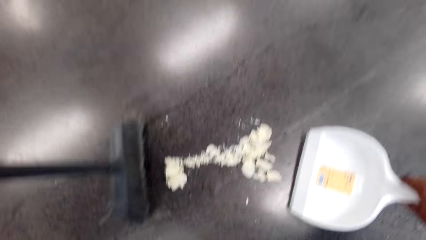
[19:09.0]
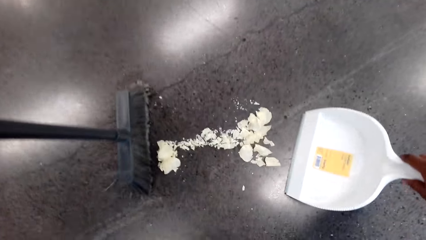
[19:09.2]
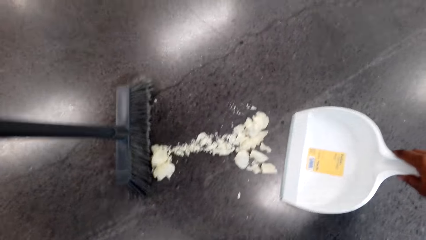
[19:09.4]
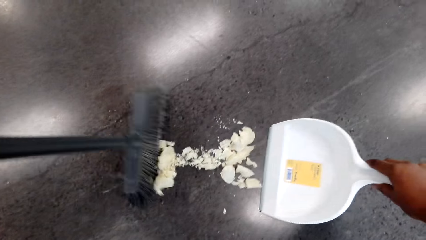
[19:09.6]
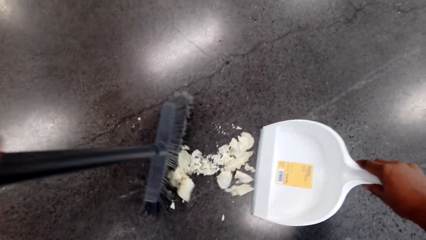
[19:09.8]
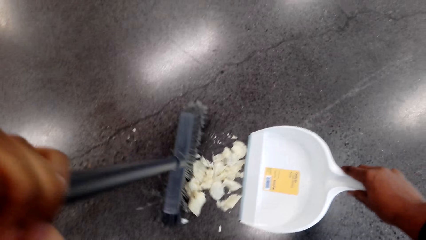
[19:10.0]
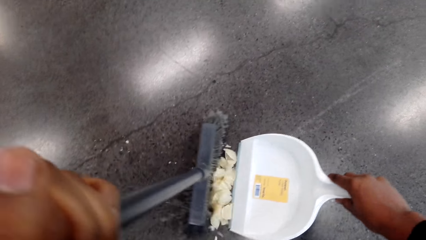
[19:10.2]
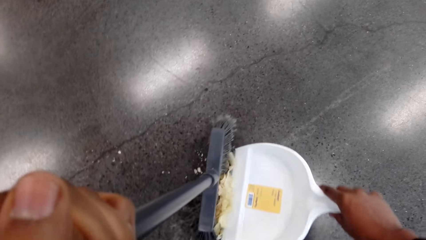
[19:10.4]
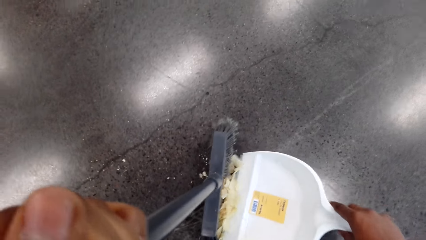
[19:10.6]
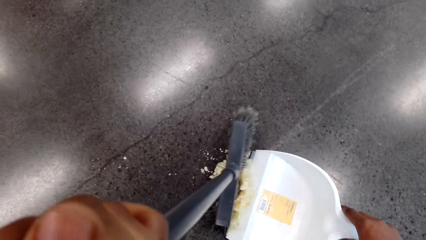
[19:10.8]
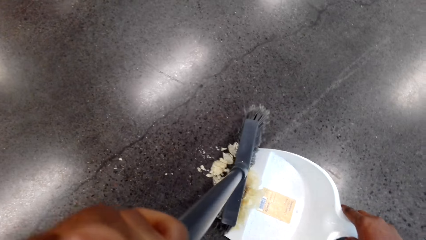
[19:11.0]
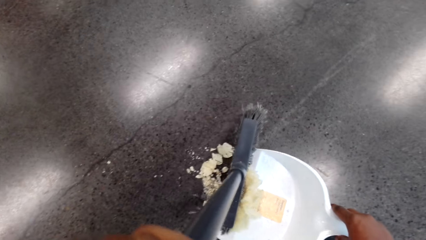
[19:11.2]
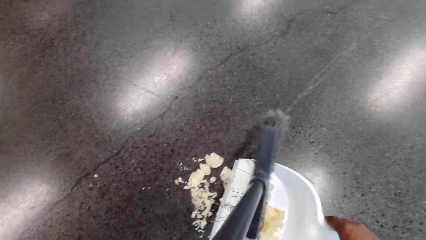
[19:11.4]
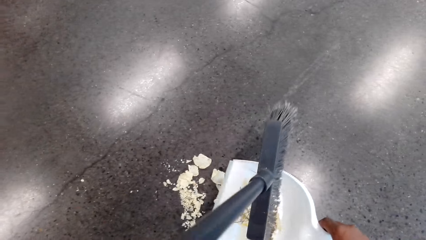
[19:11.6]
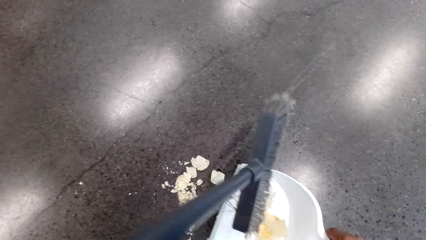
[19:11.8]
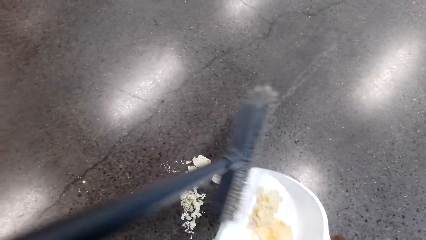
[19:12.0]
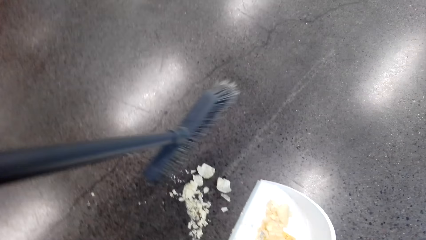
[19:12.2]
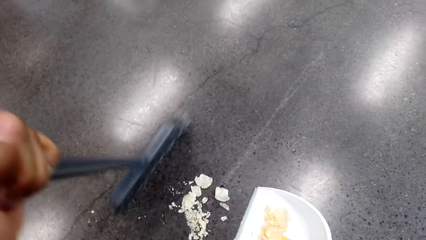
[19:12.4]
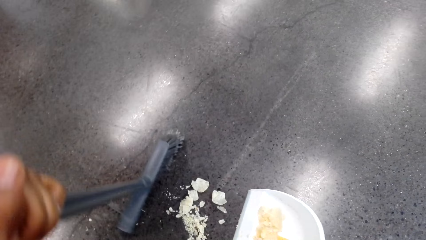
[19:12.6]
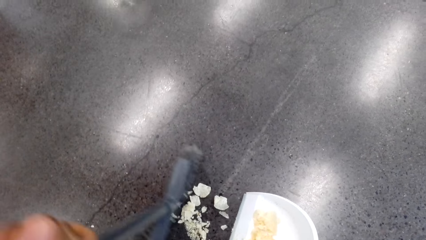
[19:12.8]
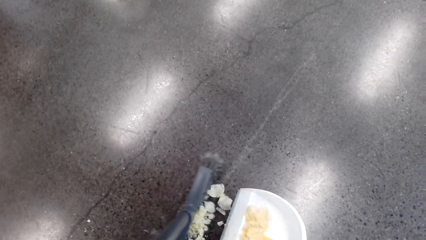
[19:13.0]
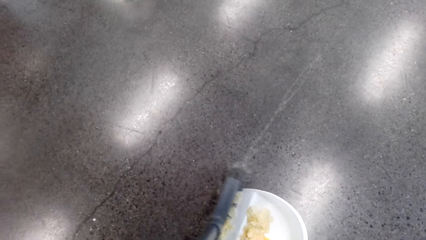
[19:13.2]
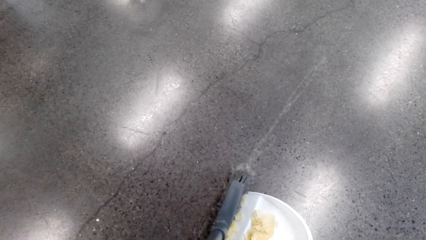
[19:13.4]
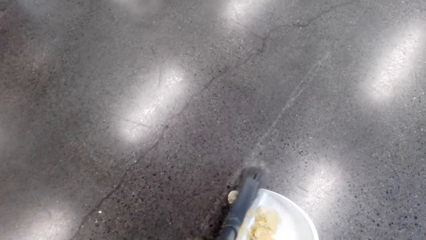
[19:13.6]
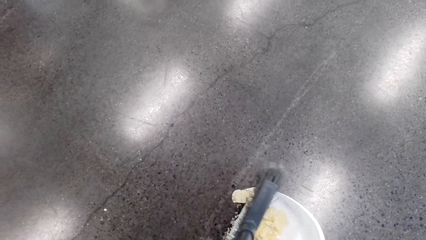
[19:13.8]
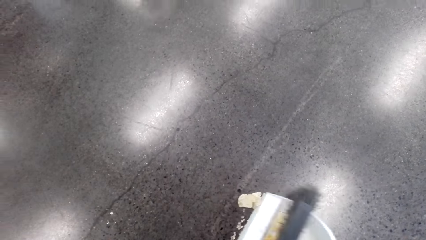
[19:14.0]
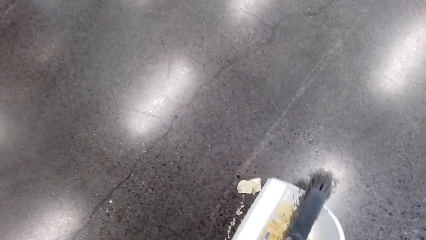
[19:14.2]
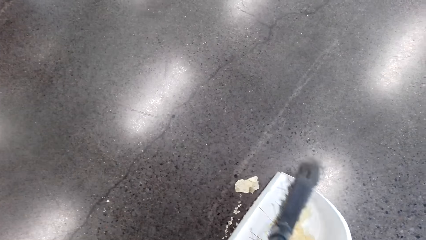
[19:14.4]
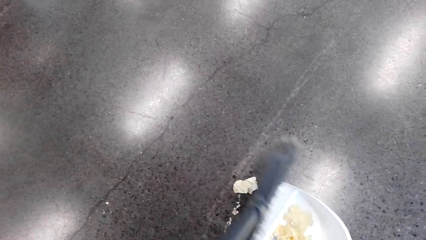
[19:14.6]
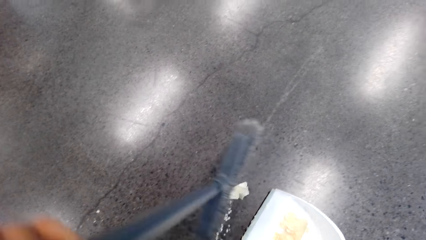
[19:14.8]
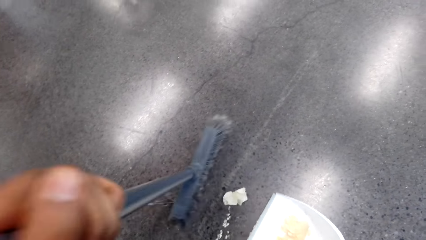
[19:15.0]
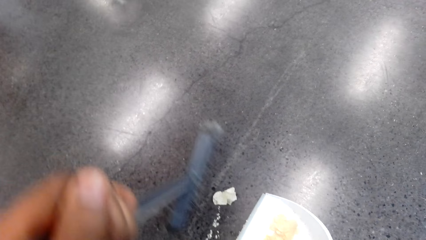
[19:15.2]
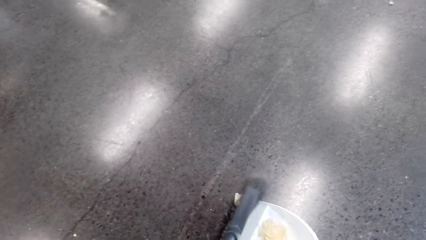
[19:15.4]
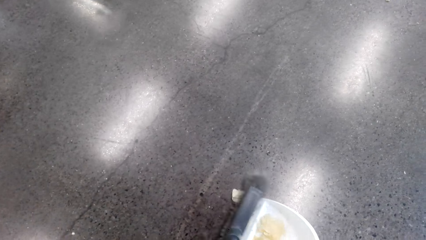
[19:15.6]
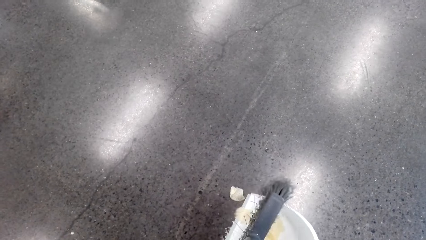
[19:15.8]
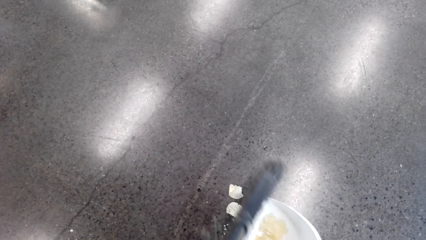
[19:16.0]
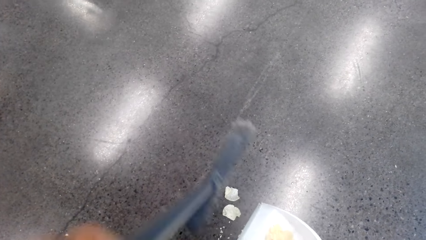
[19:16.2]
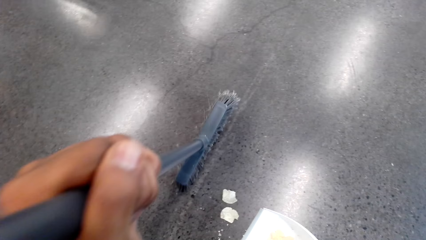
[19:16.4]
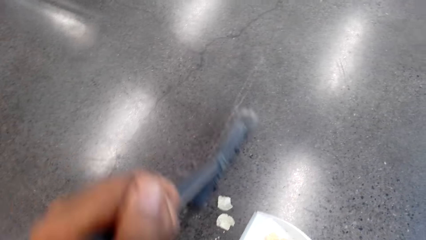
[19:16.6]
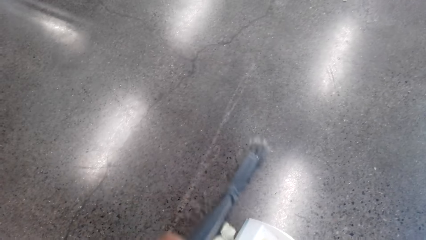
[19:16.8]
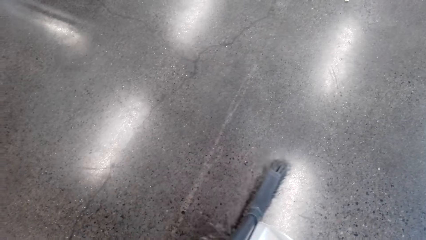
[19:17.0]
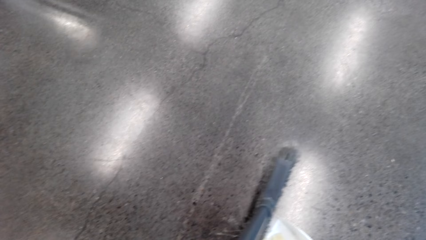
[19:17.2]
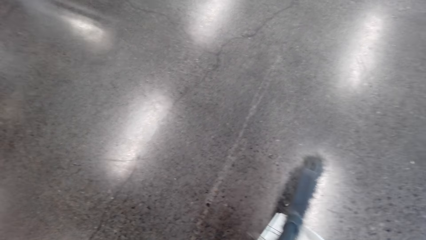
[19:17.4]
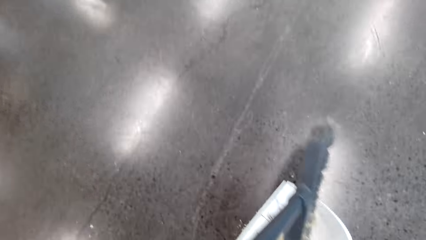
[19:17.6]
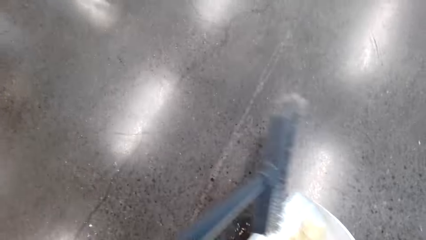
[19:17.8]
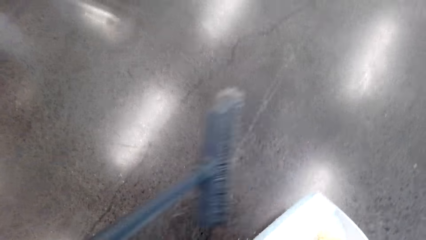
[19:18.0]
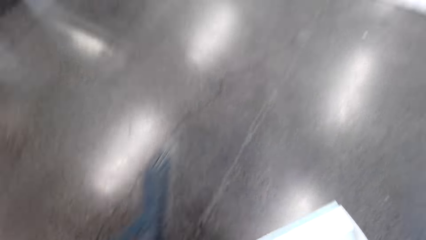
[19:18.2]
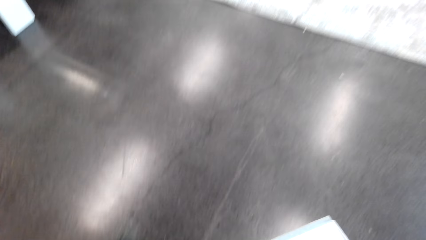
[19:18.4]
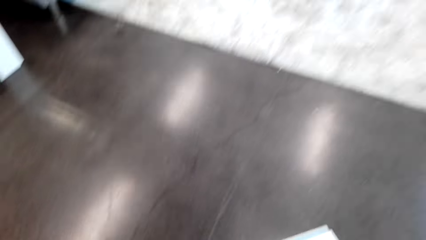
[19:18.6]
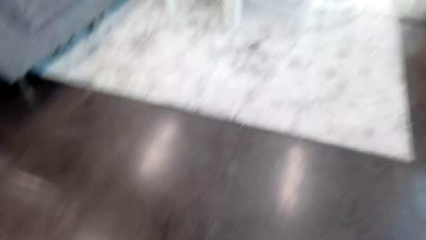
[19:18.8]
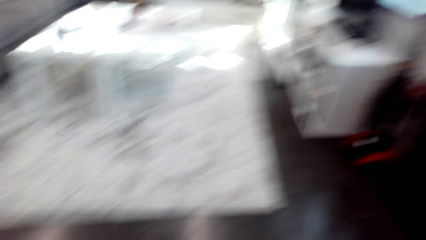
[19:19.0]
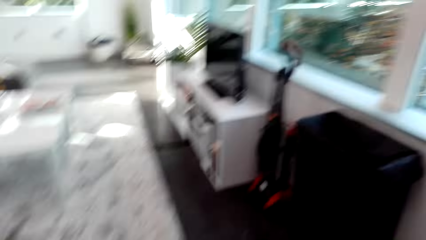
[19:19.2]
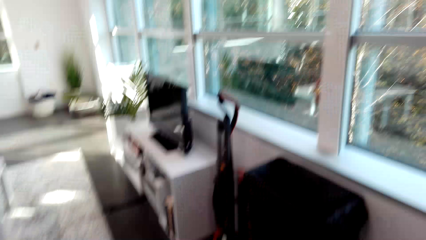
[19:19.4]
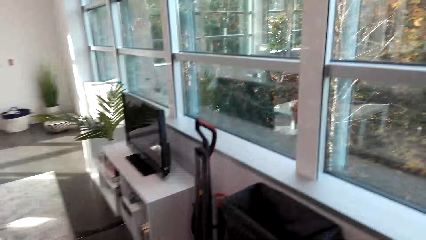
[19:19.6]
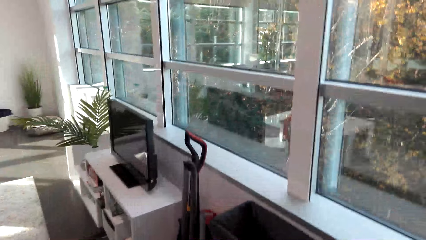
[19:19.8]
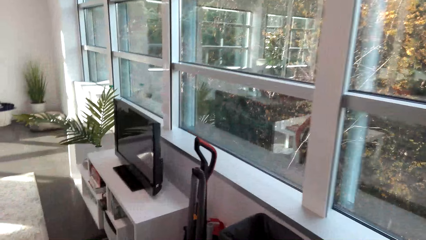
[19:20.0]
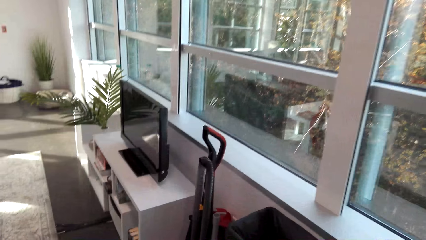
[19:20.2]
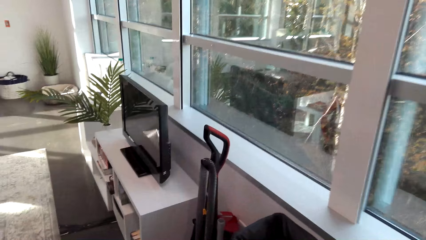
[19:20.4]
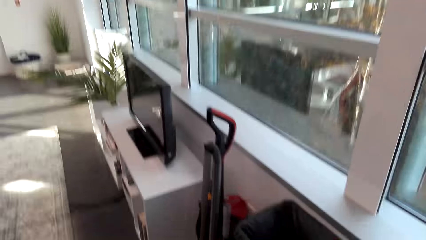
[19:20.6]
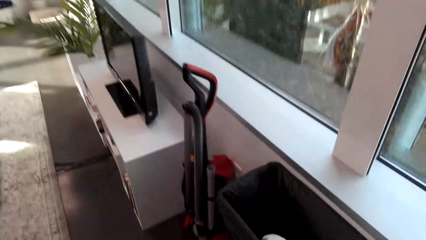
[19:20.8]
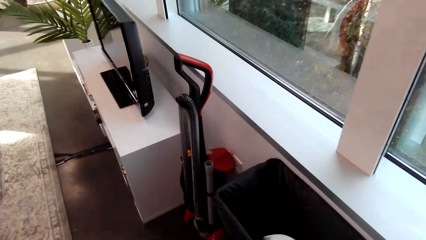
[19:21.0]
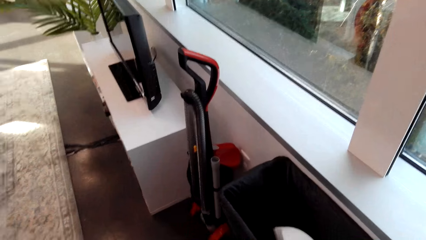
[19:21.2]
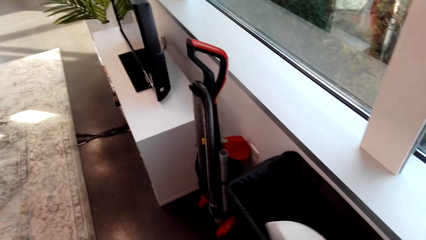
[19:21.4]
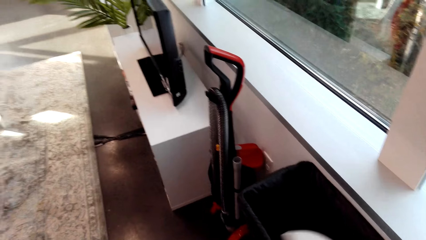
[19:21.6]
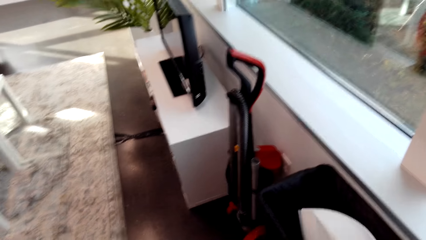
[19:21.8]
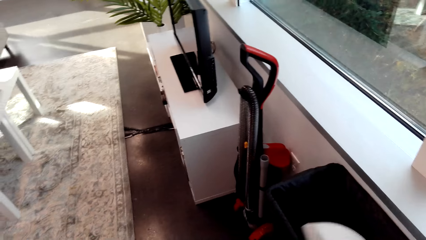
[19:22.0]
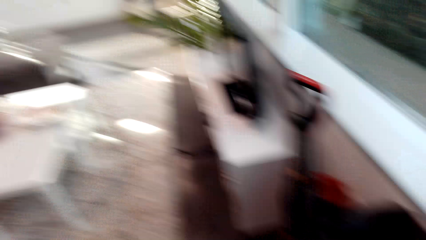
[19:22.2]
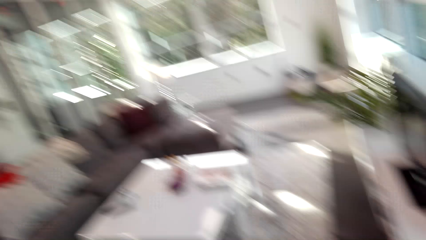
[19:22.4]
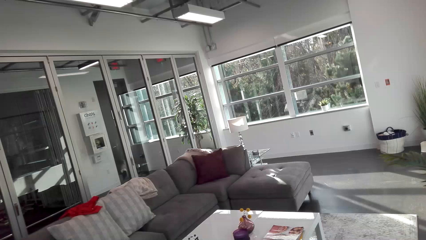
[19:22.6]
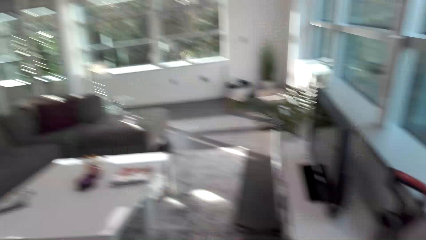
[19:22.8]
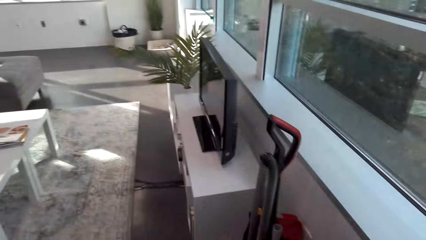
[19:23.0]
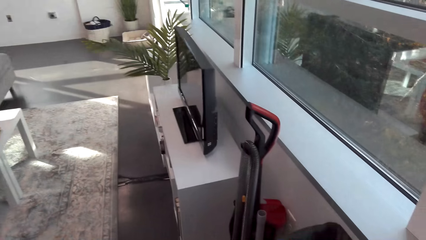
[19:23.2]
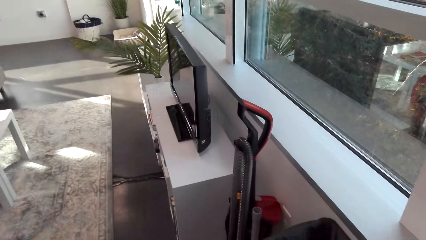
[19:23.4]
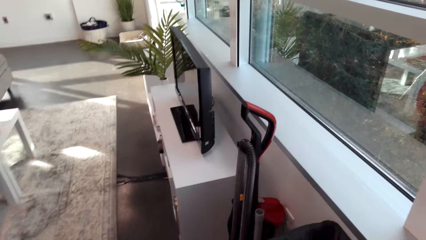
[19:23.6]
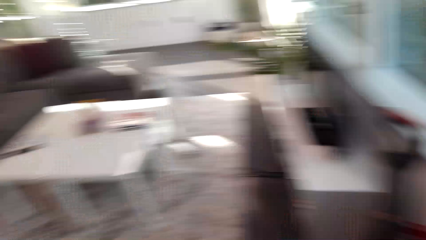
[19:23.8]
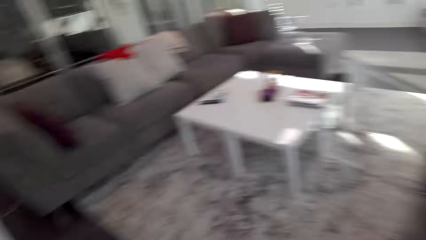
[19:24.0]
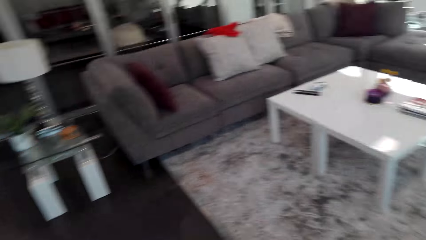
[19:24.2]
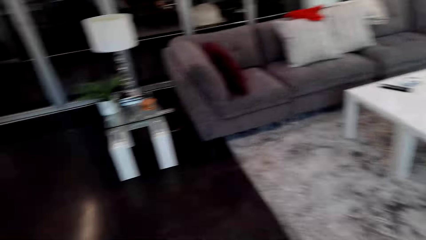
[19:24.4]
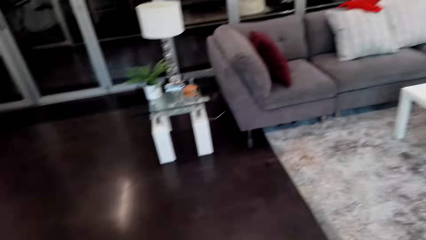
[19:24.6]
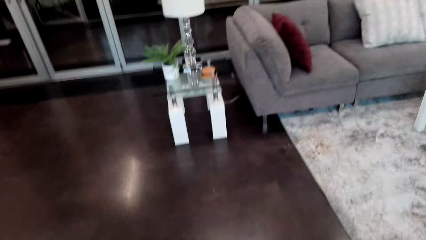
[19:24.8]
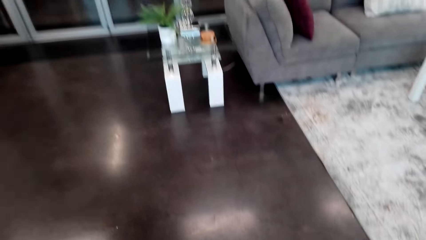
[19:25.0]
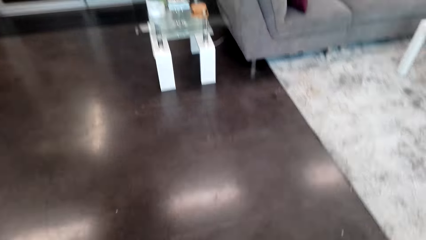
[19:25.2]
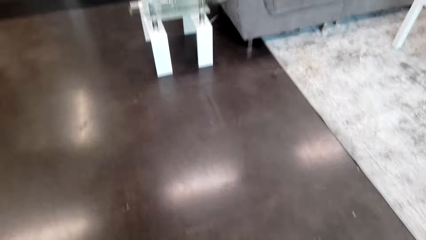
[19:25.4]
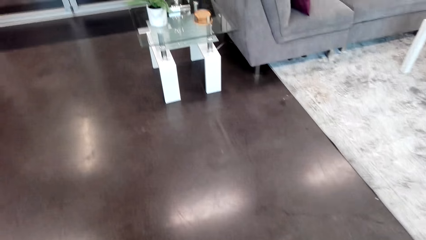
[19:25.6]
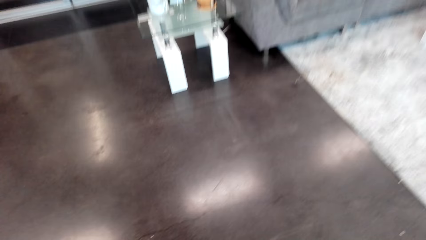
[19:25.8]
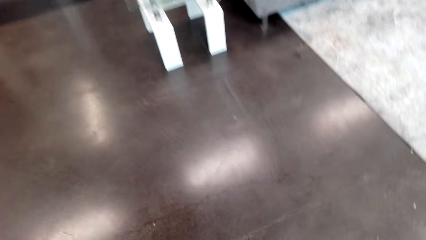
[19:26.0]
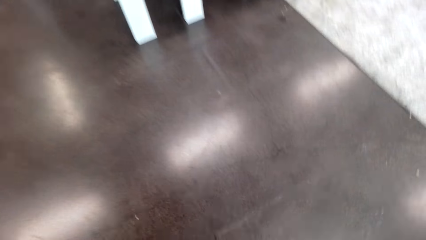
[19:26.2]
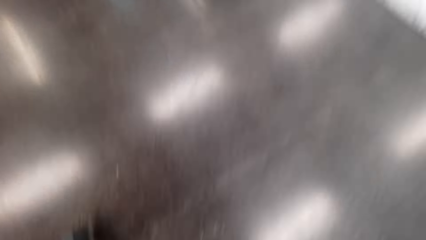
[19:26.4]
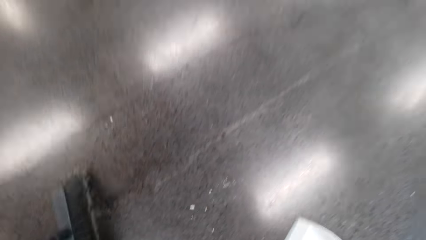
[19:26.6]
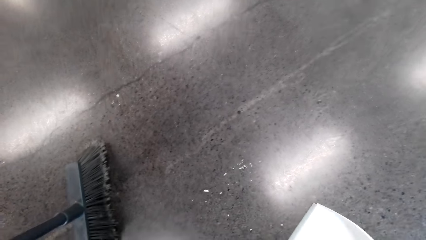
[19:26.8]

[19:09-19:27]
The camera wearer collects the pieces of plates with a dust pan. They walk around. They throw the pieces in the trashcan. They look around. They walk around.
